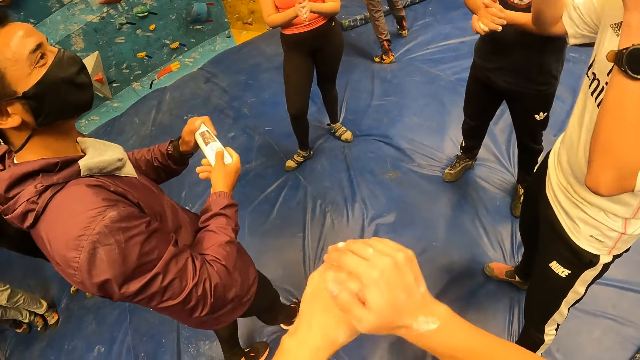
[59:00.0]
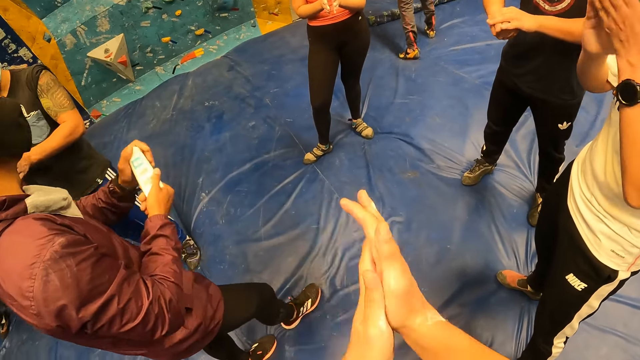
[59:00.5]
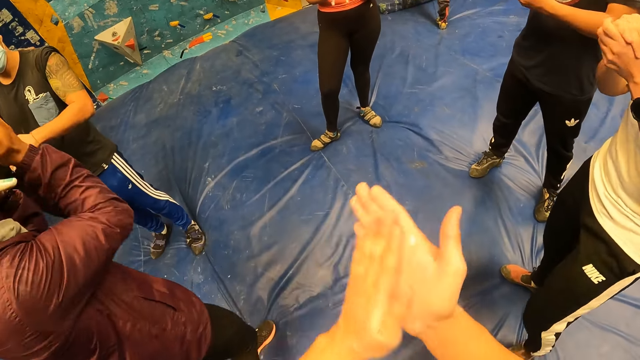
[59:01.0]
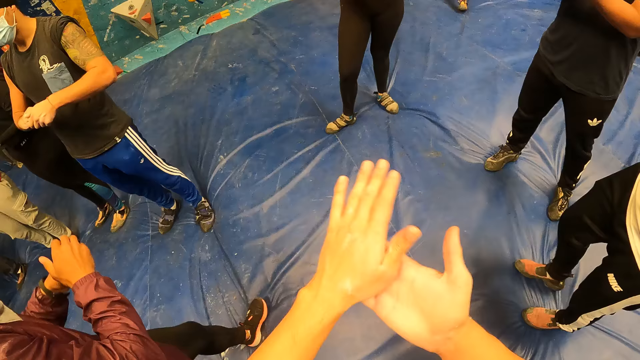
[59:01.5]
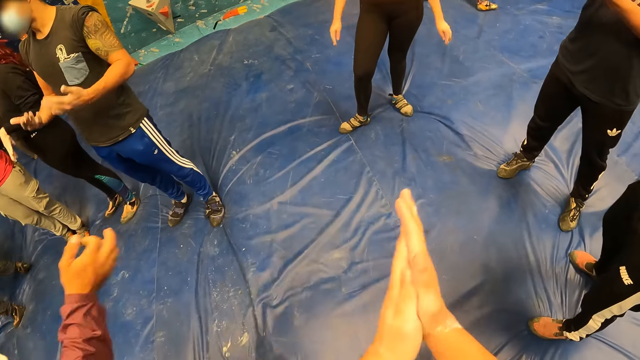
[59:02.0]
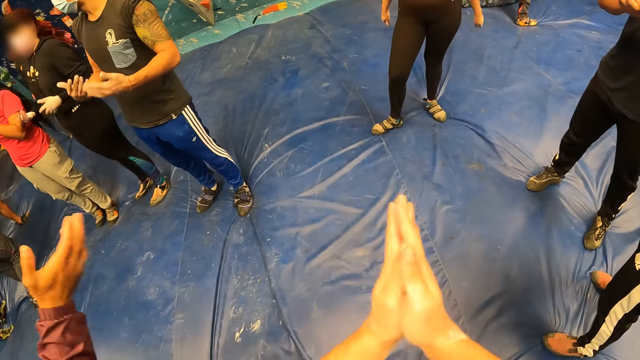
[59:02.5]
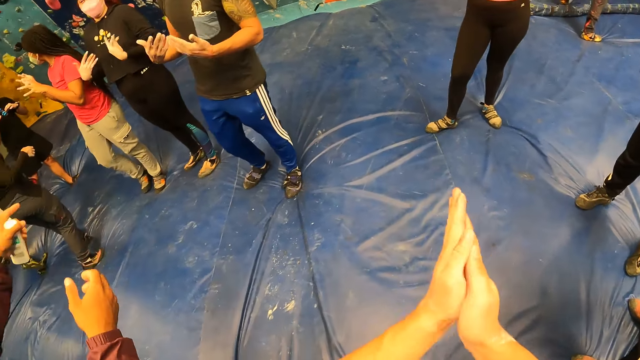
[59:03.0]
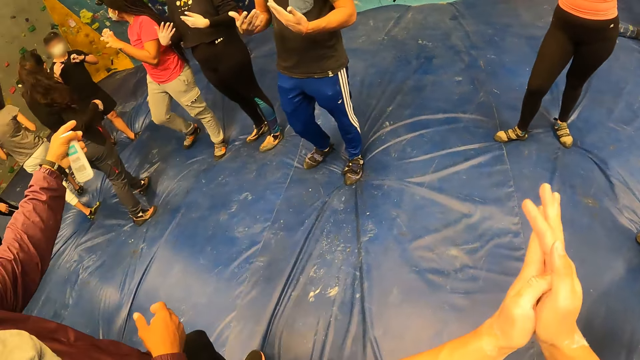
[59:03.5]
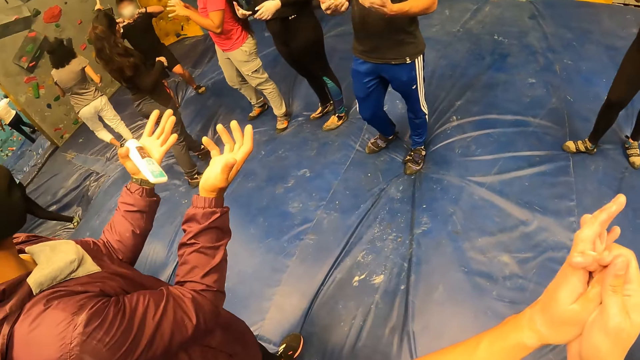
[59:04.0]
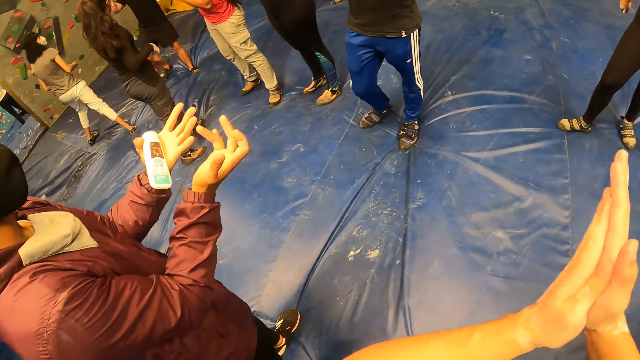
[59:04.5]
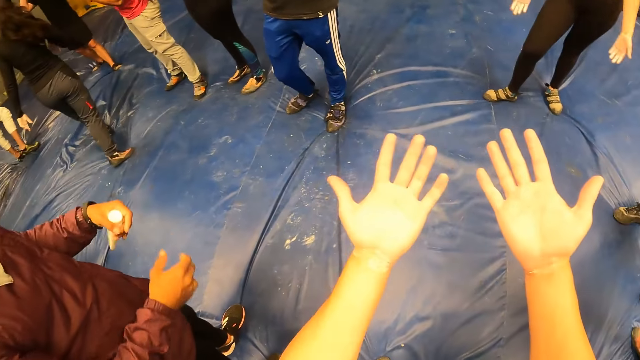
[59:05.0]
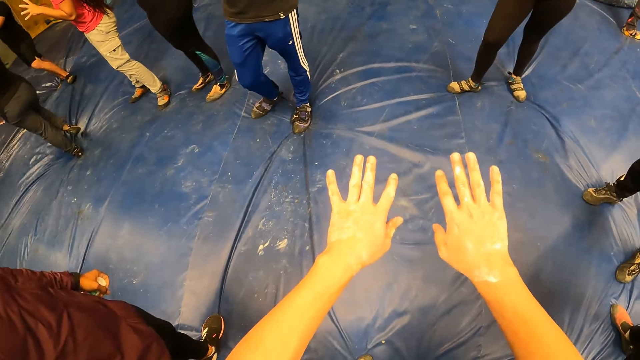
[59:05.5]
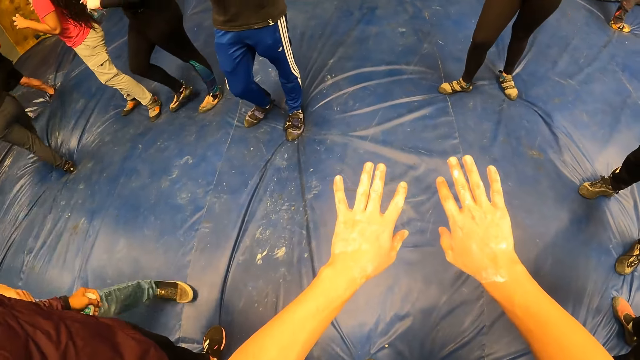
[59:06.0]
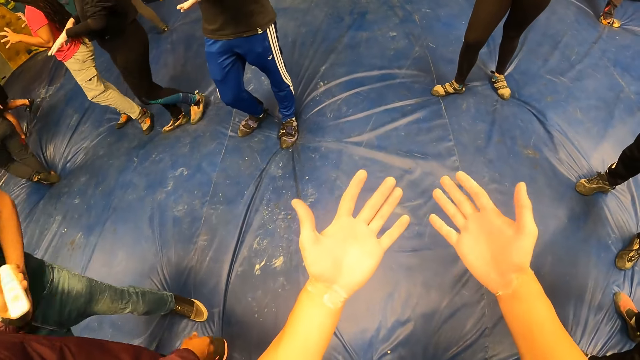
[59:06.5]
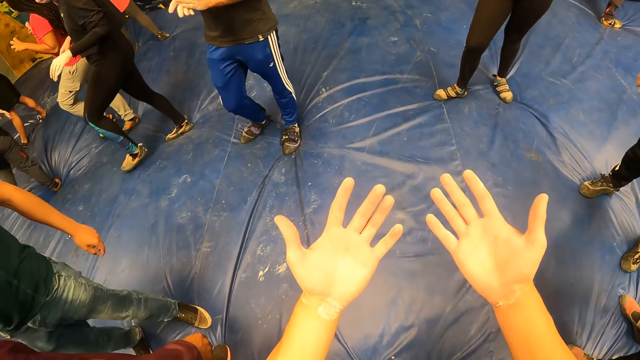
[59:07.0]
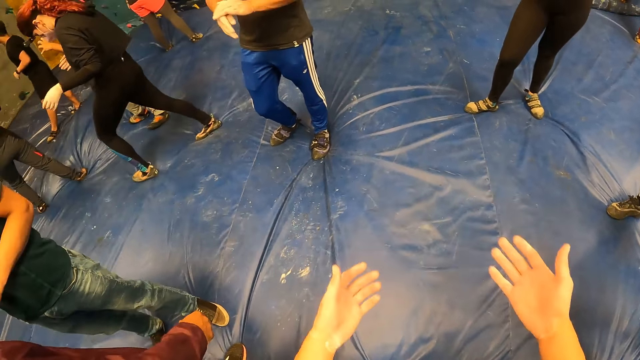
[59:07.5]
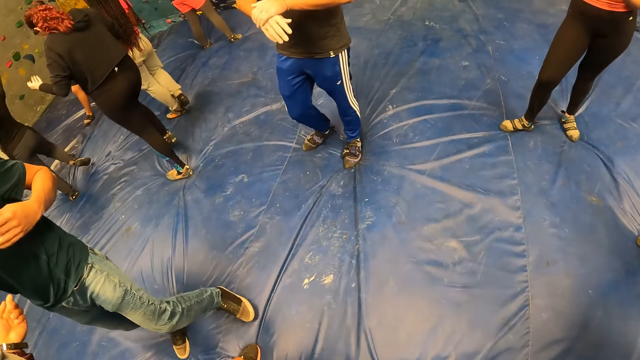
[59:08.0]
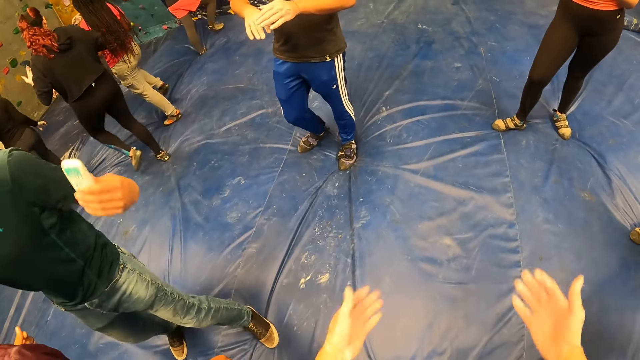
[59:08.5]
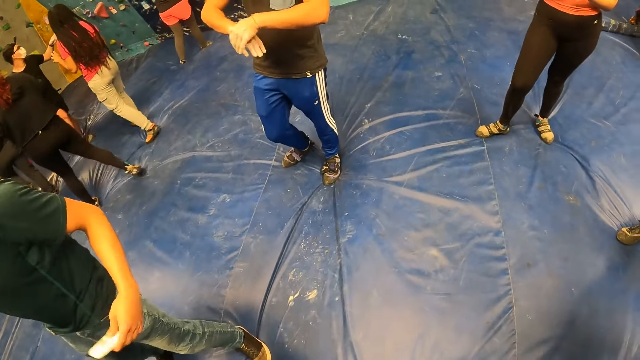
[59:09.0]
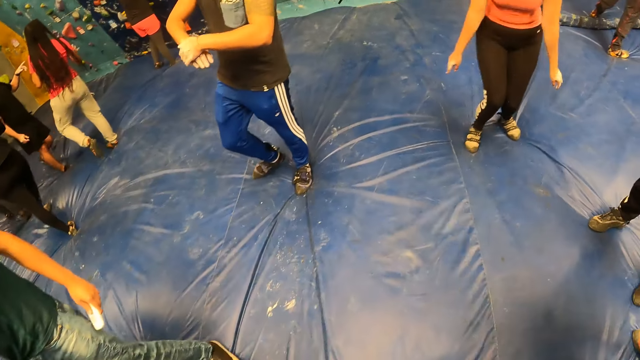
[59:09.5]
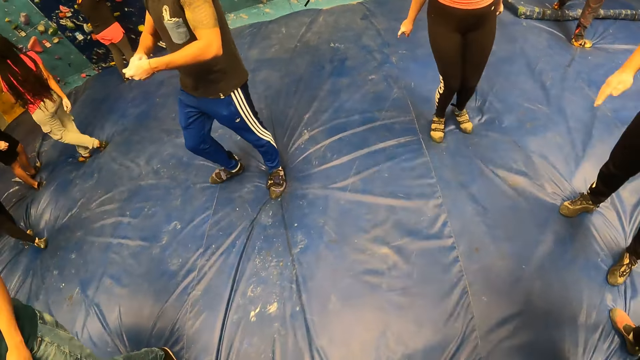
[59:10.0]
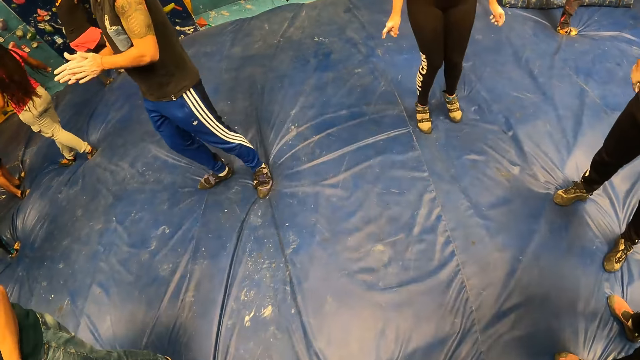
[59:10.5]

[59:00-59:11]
The man holds the bottle of cream with her left hand. The camera wearer stretches out the hands and looks at the hands. They swing the hands.

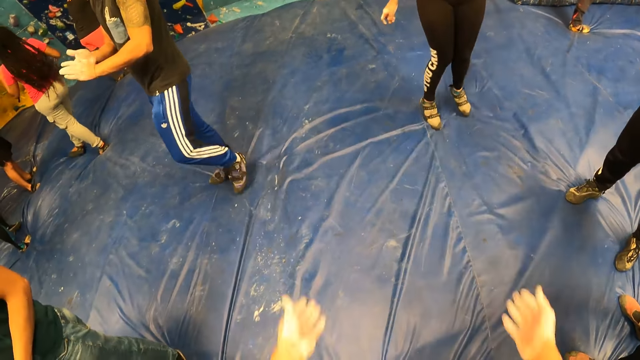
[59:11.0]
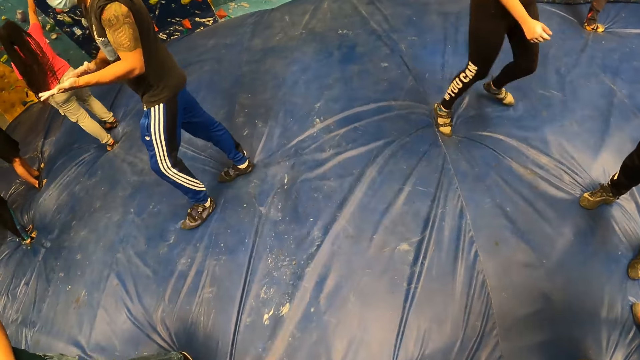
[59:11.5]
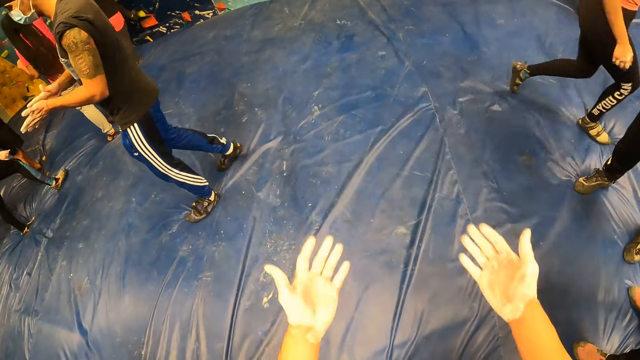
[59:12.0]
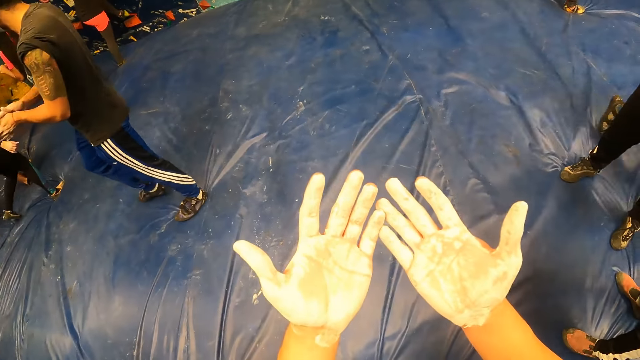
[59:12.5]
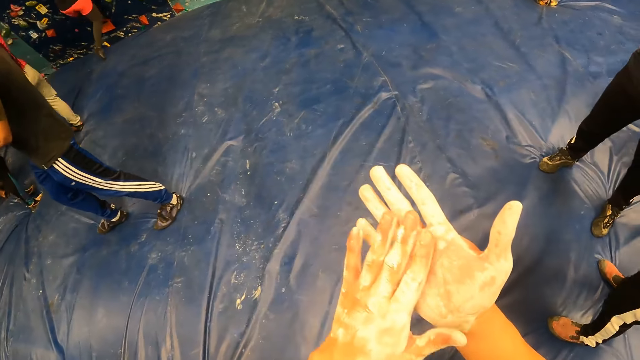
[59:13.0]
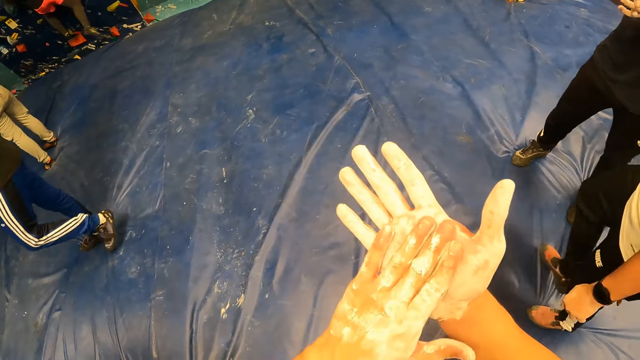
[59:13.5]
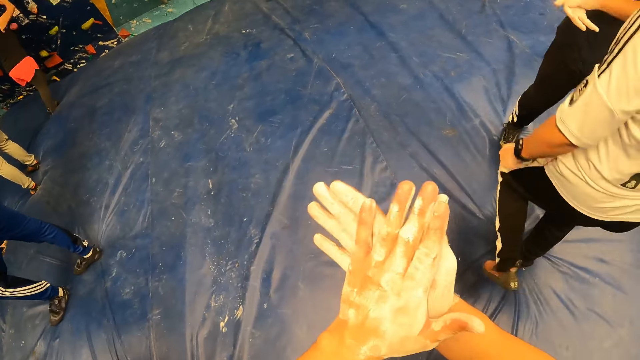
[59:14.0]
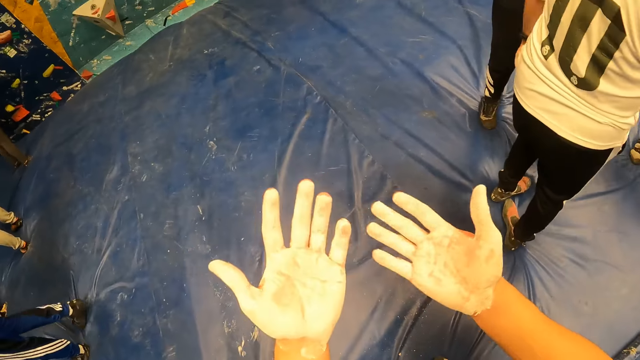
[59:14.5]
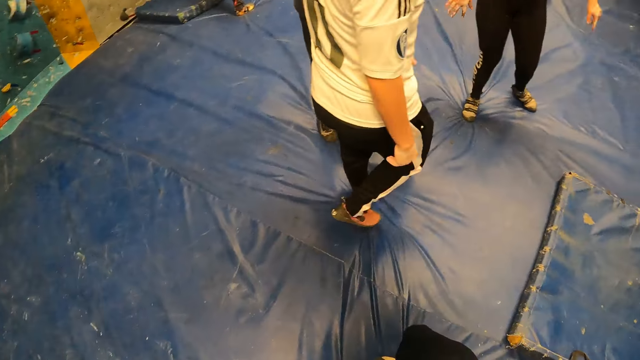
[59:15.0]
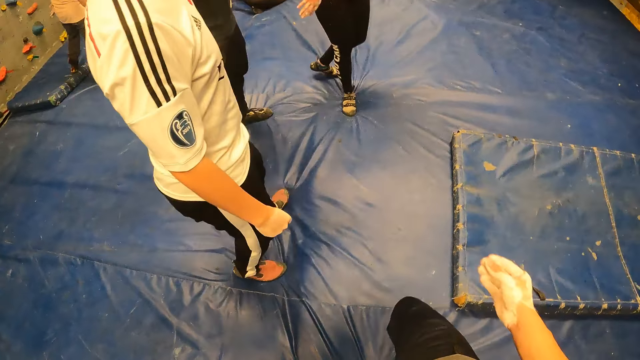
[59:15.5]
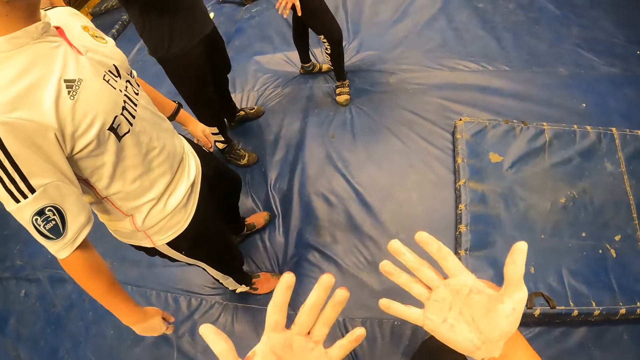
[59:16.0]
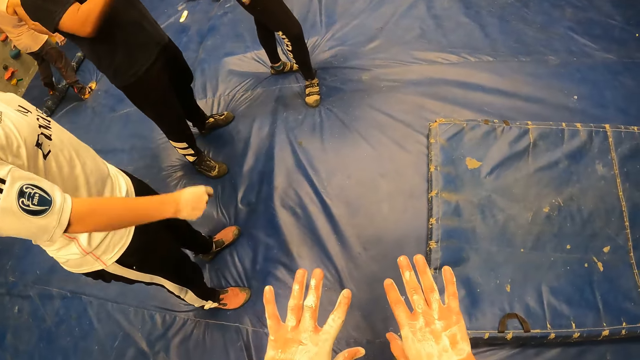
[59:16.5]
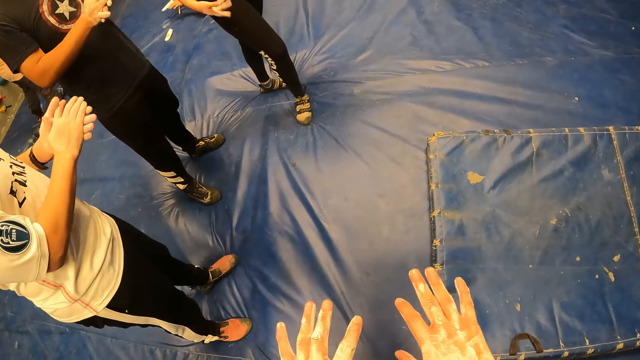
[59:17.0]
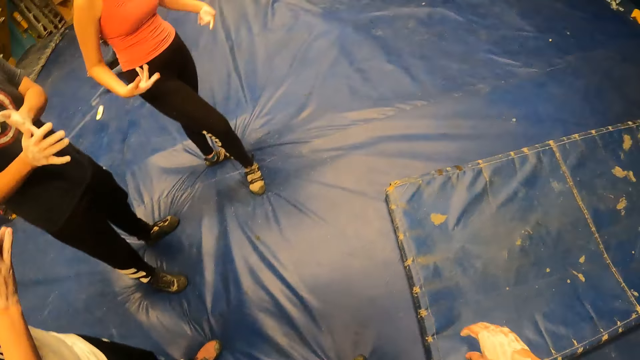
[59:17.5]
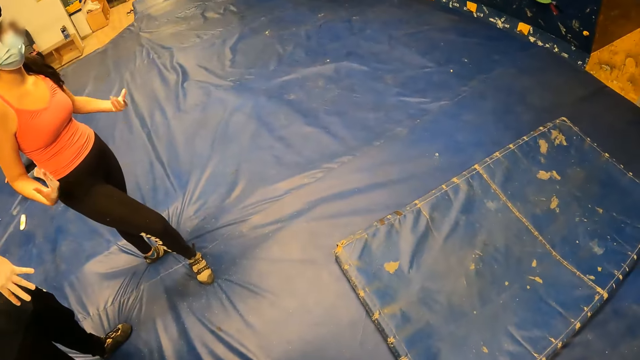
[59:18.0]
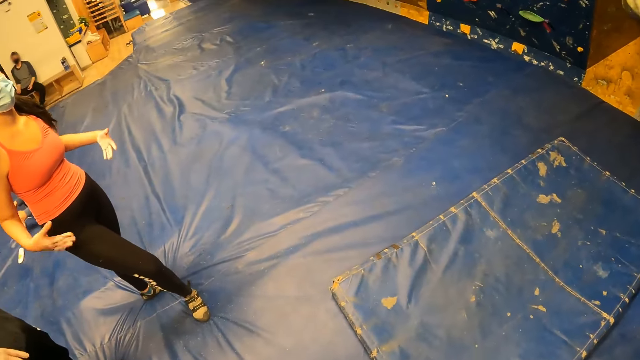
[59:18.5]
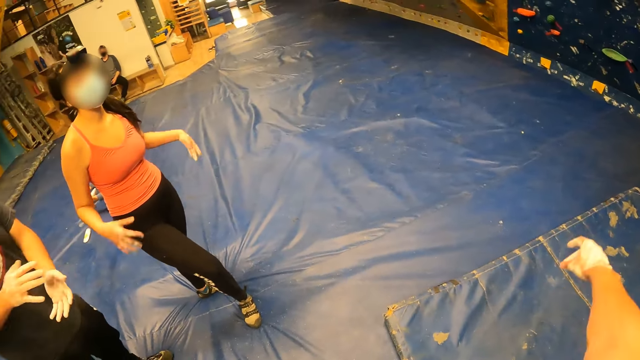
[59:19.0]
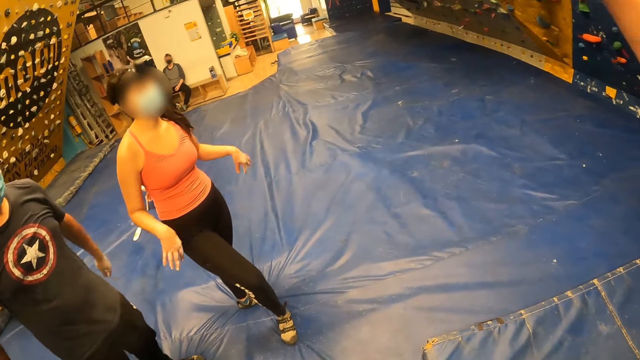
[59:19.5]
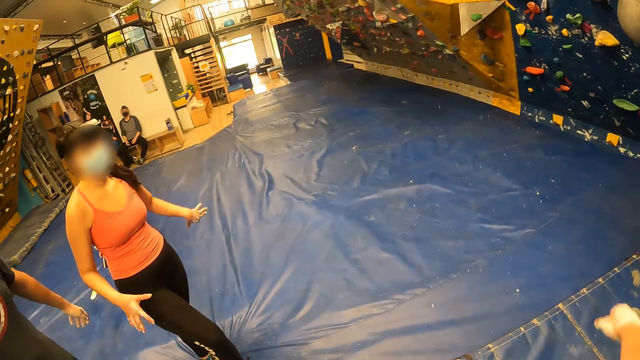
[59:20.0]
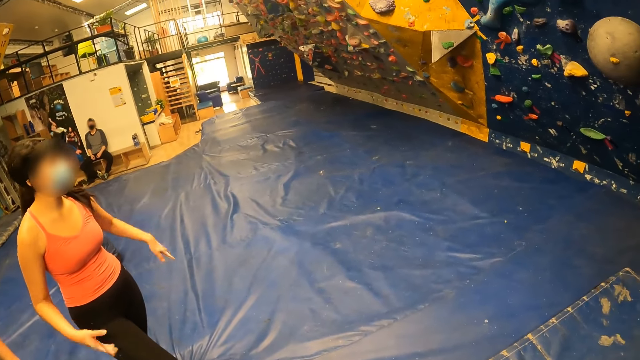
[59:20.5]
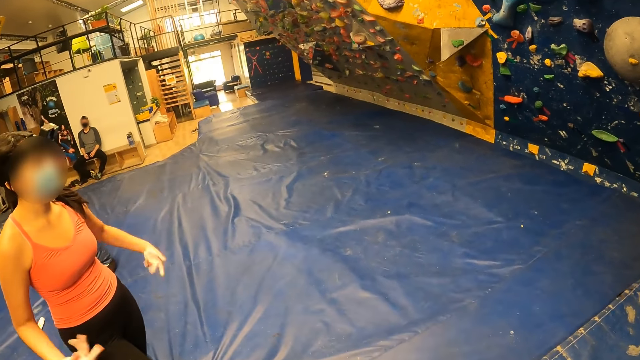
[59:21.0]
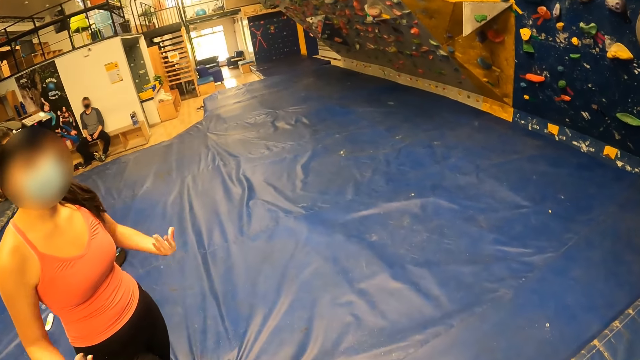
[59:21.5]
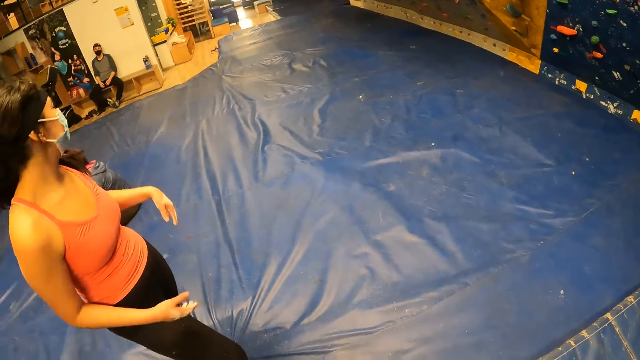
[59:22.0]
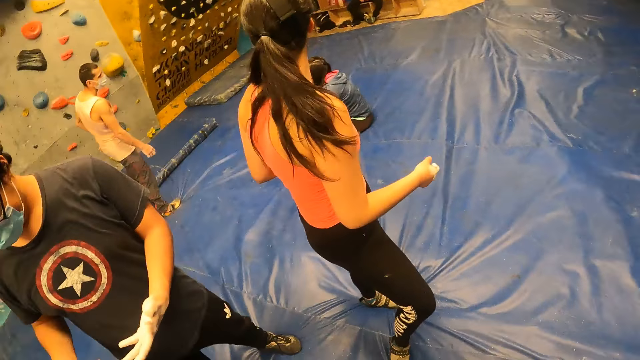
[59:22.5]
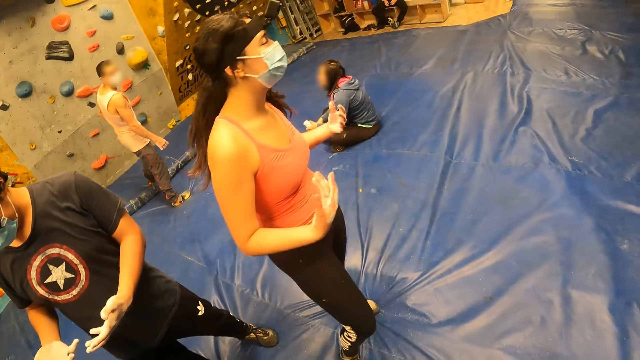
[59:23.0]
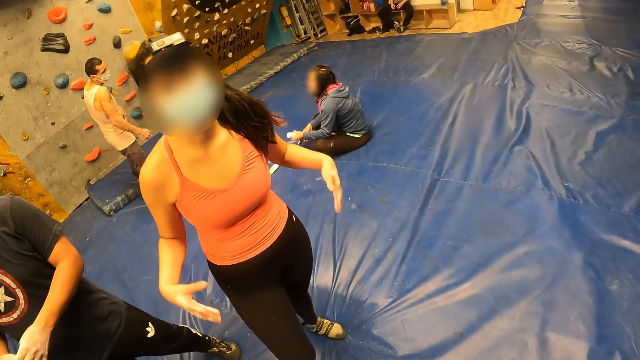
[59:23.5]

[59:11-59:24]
The camera wearer stretches out the hands and looks at the hands. They interact with a lady. They look around.
